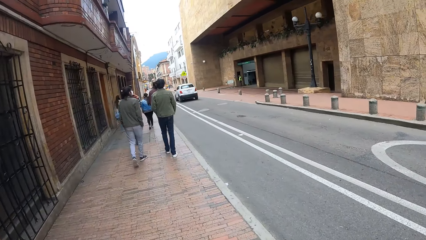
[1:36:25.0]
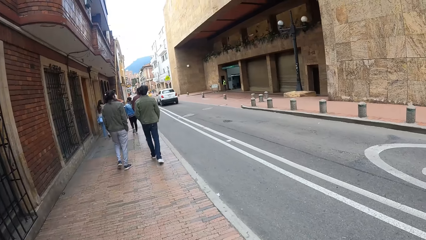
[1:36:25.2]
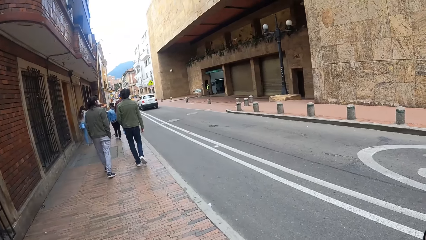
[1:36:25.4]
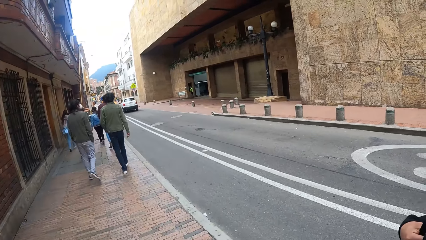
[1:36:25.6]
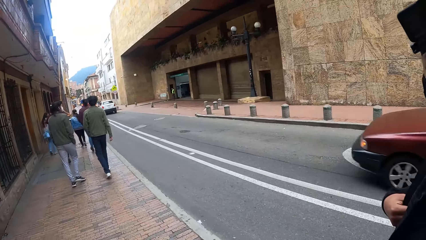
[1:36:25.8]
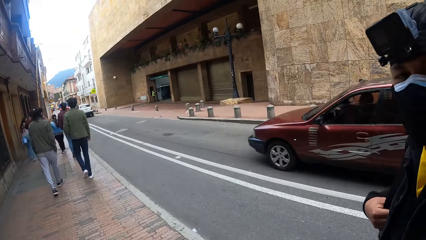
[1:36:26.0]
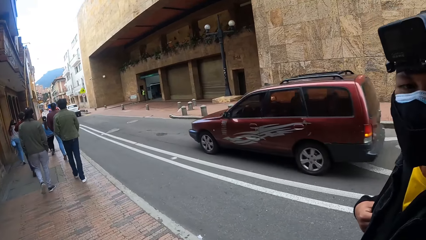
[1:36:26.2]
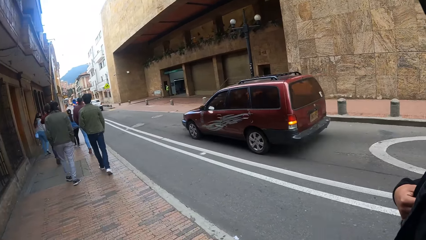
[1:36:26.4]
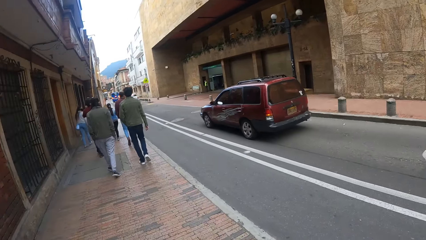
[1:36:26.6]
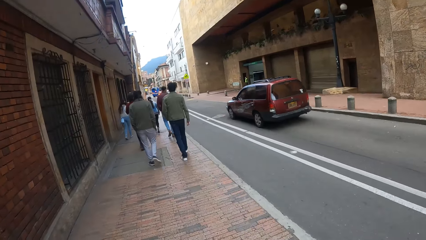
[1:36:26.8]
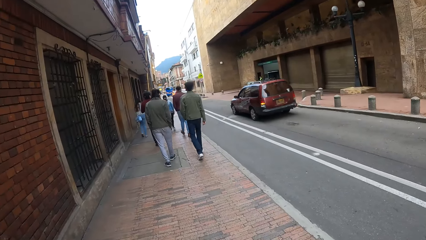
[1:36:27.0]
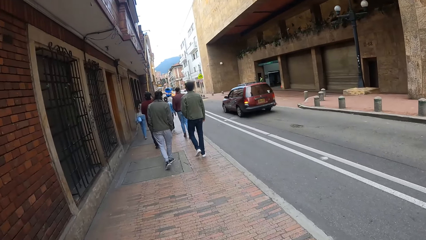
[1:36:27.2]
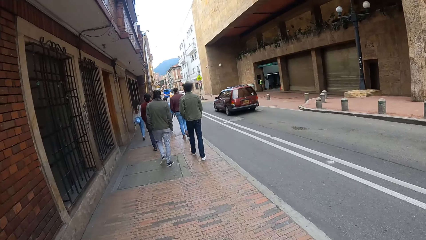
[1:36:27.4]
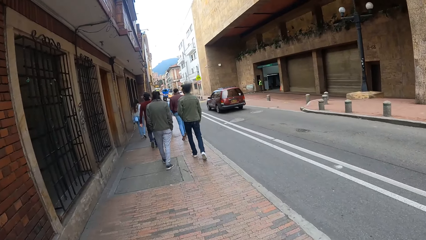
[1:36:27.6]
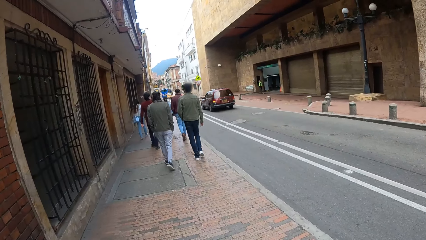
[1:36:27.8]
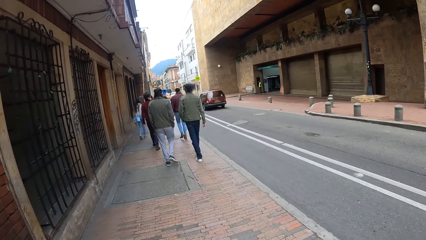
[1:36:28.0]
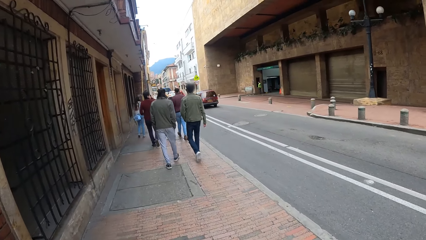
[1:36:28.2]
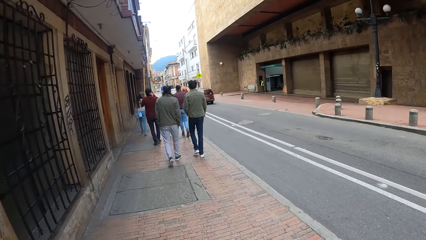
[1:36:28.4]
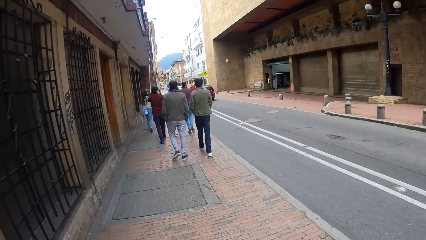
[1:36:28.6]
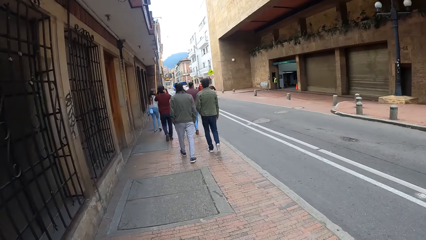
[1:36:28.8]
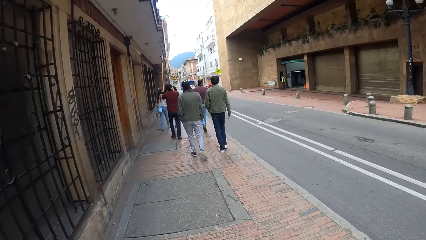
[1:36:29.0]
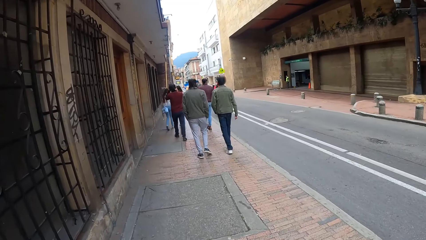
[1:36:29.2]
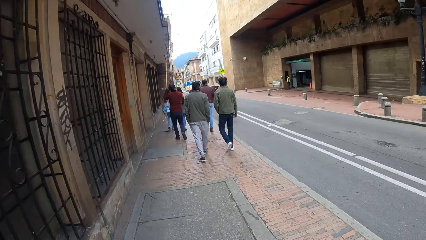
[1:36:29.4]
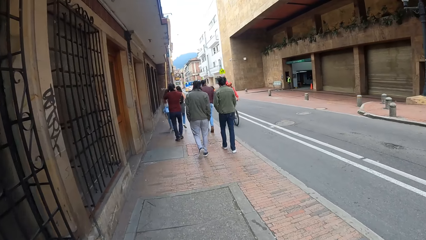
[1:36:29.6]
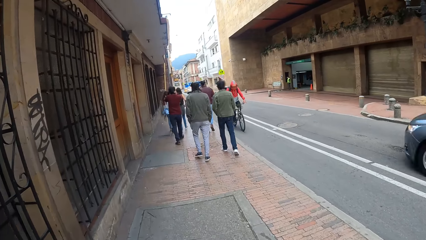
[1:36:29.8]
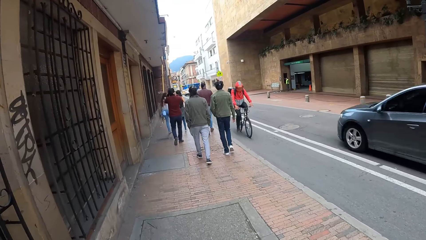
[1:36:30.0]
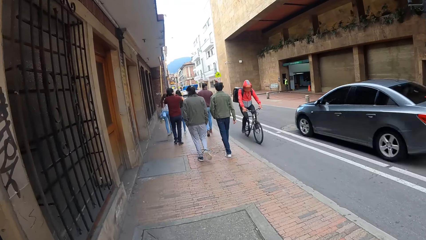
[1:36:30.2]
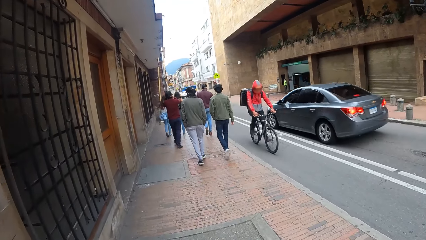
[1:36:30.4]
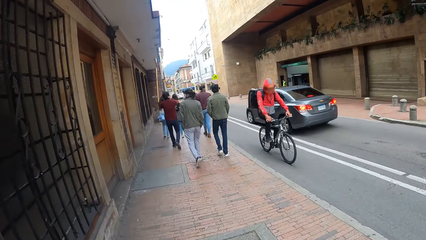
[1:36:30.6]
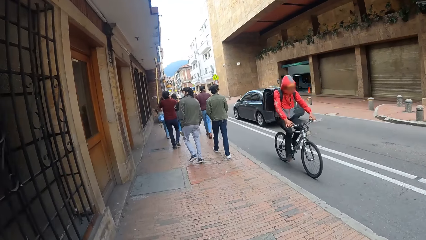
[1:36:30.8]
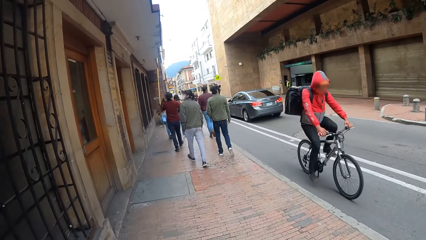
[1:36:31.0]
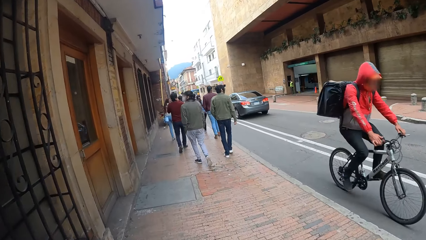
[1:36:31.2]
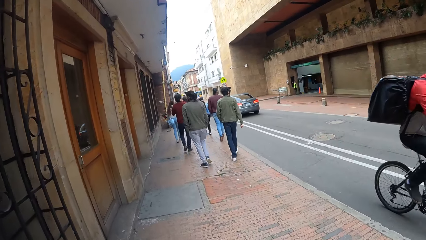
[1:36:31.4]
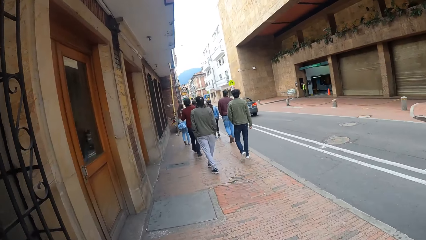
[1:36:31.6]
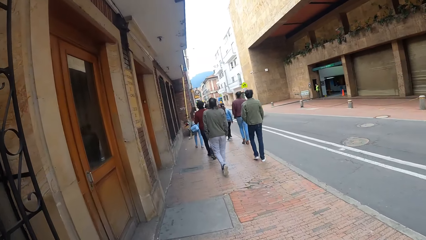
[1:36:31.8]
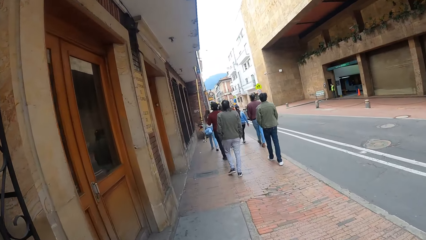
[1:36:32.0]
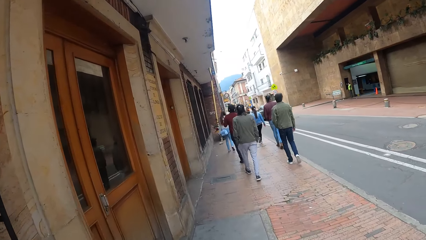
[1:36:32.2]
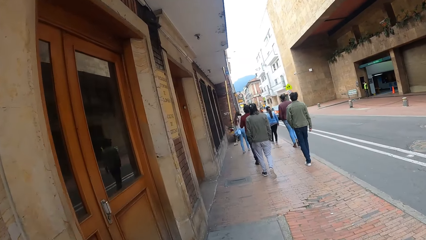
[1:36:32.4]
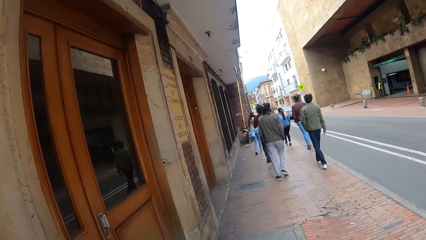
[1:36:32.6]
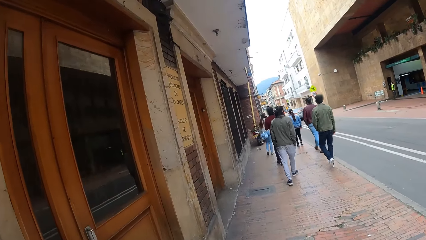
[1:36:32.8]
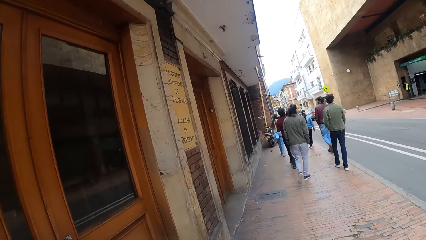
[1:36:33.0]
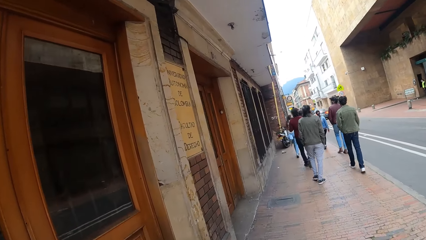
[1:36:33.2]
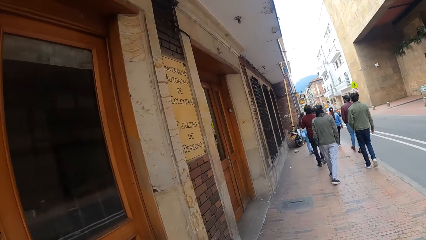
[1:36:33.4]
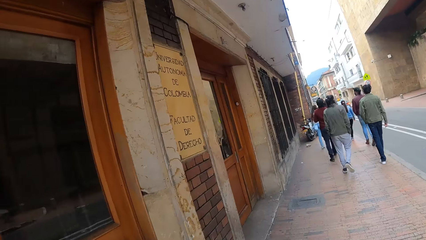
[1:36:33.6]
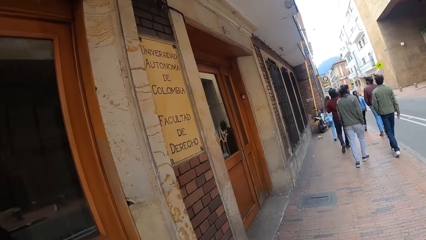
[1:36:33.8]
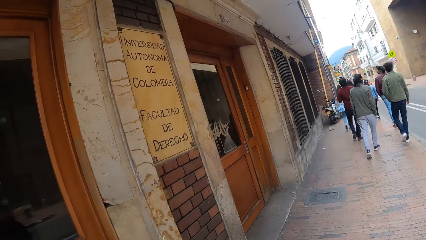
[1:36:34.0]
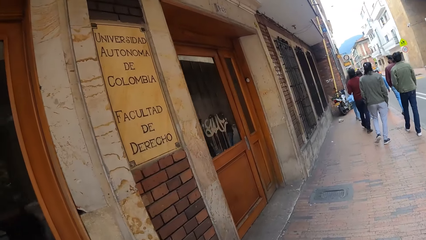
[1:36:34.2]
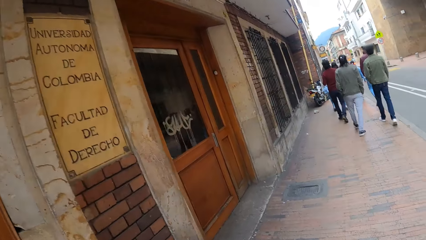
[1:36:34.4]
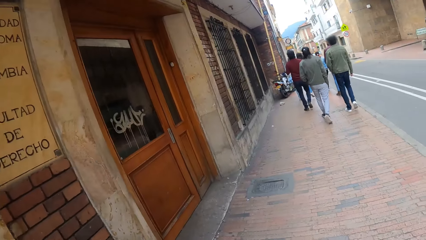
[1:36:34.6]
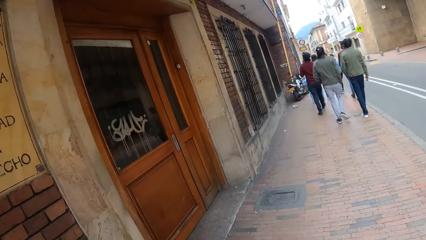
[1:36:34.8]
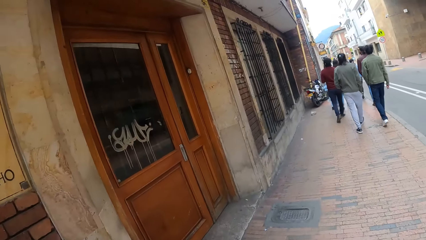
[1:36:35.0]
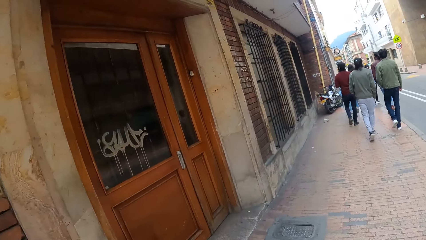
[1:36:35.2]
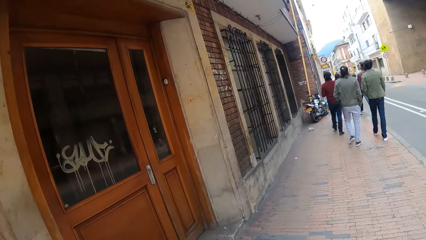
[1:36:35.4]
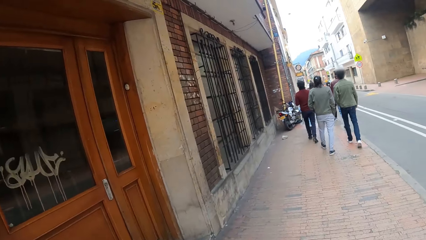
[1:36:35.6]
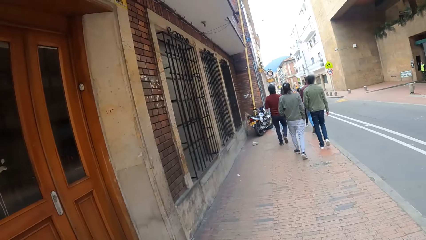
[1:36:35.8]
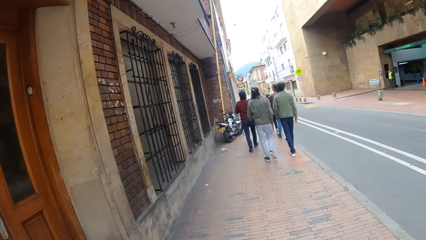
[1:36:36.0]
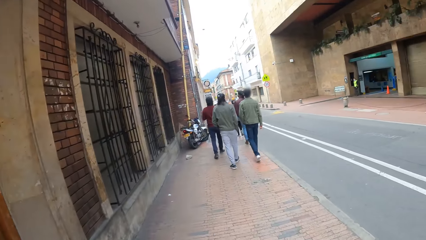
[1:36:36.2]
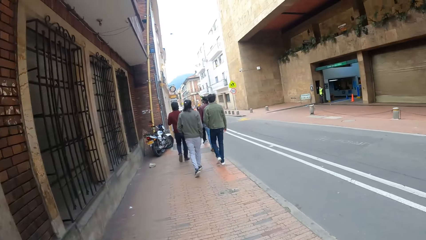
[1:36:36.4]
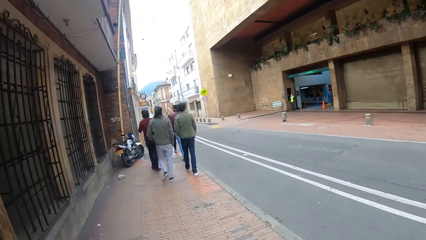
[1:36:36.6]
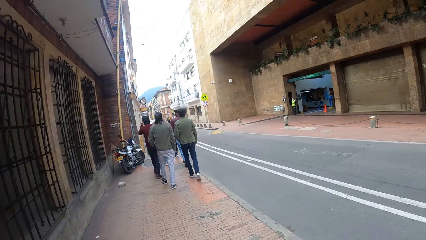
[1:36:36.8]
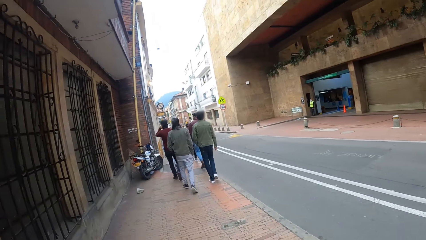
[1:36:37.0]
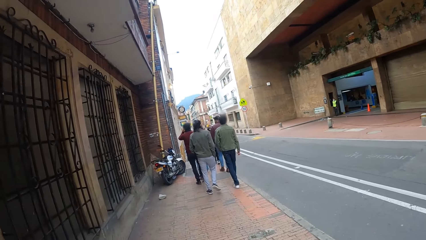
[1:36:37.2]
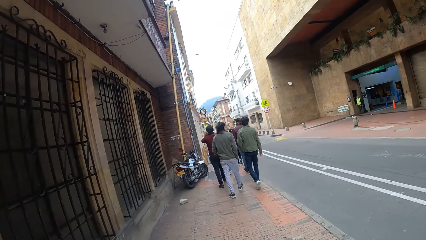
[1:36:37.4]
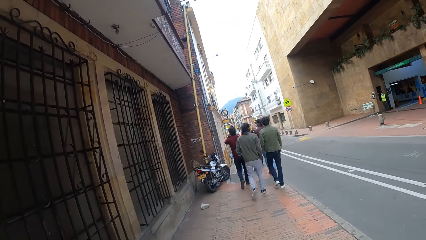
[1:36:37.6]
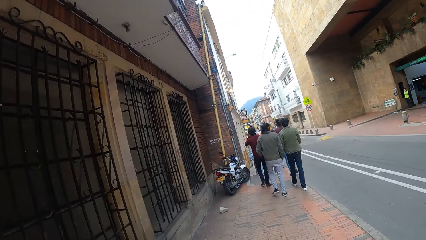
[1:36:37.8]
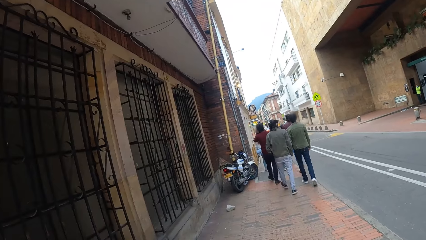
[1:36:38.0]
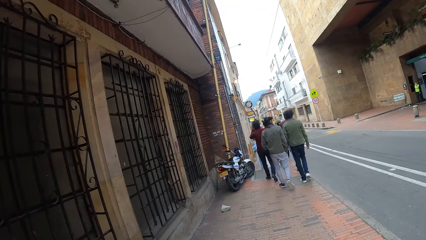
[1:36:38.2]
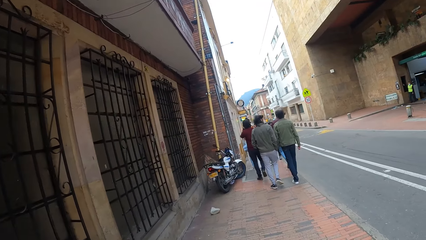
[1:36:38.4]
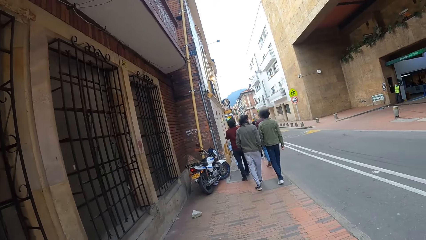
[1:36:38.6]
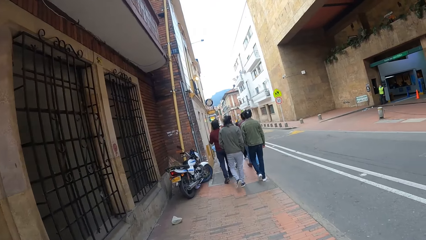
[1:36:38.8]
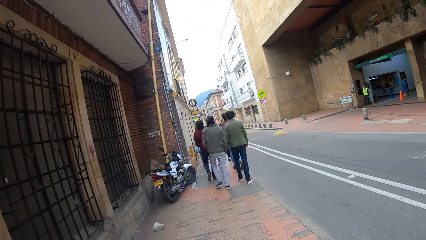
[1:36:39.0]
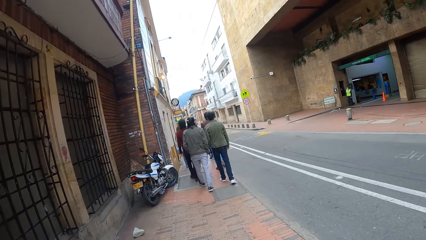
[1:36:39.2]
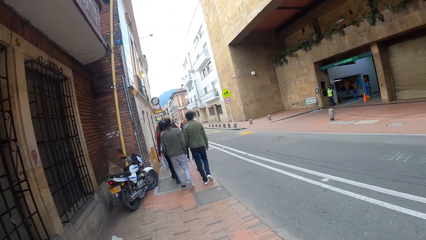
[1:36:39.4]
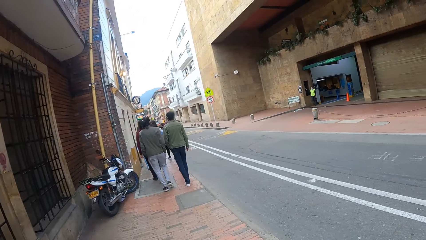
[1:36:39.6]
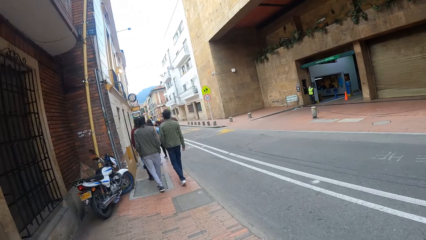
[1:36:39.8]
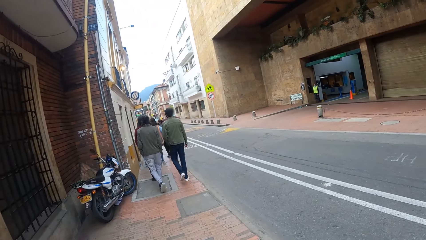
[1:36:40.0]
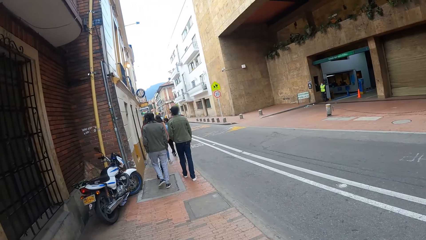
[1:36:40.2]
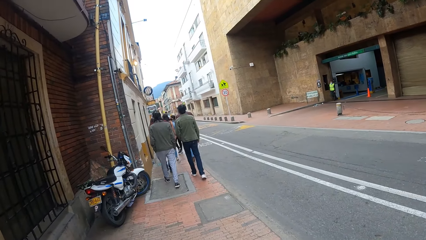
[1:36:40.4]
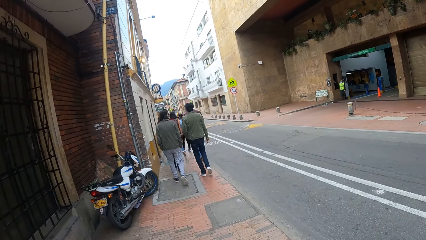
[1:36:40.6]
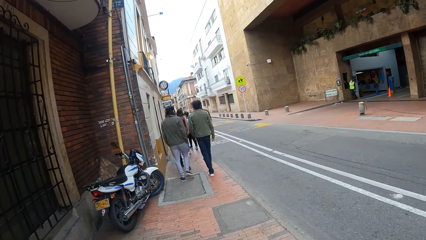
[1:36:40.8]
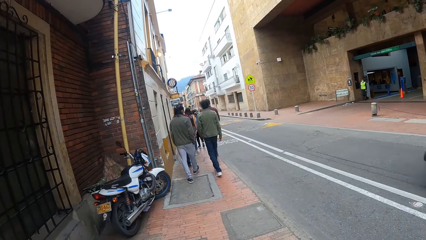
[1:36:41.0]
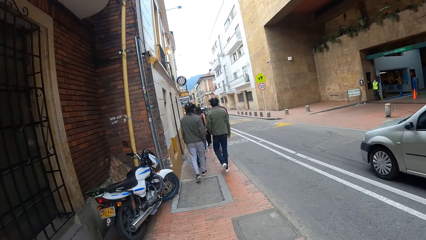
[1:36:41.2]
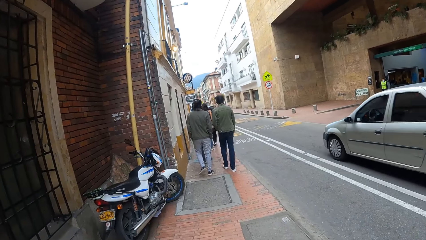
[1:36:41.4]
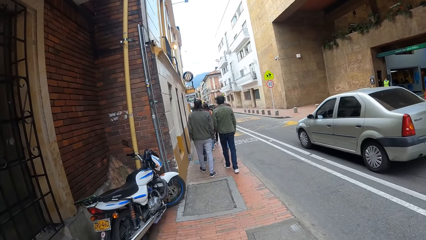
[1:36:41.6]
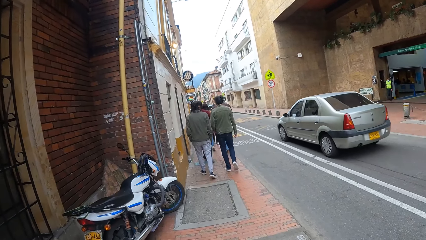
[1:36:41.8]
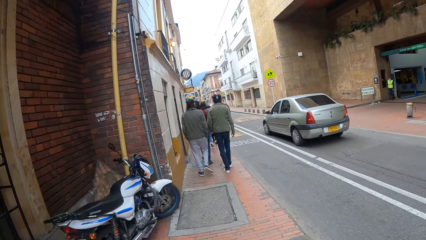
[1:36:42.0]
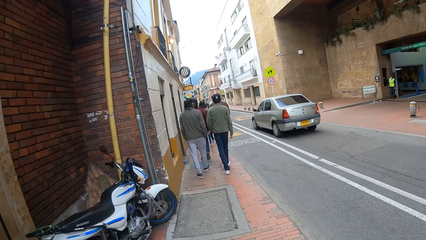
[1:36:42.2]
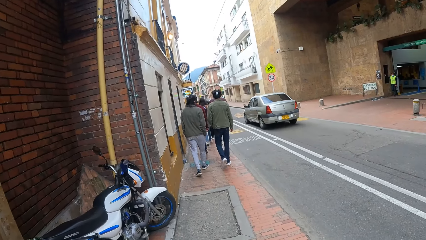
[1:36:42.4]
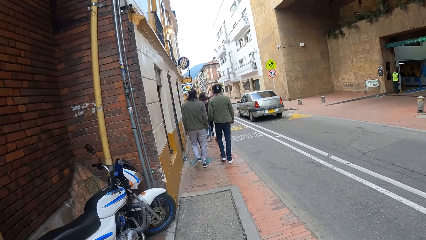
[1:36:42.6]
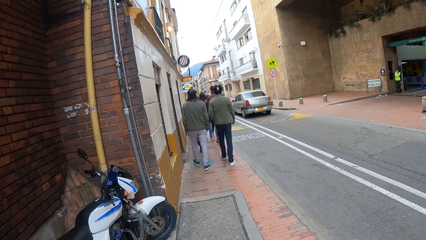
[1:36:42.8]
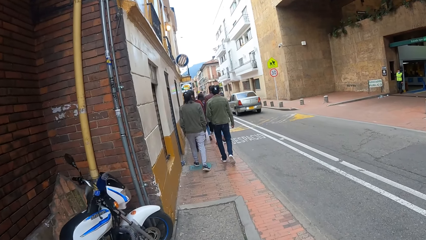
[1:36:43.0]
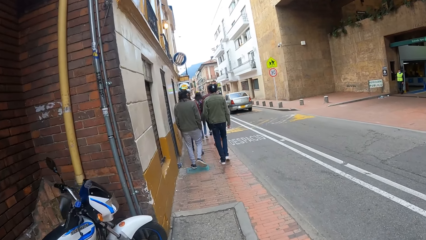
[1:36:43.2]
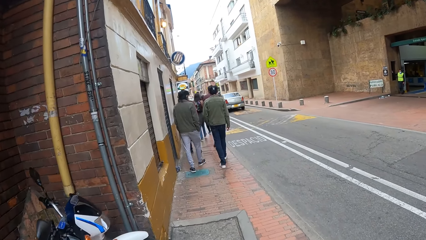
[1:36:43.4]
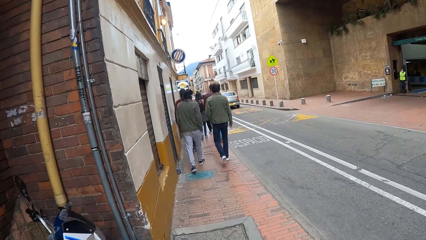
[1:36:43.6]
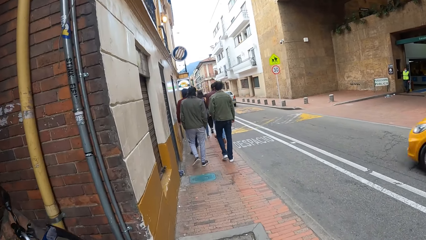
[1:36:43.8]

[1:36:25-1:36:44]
A wine car drives past the camera wearer. The camera wearer looks at a man and walks on a pavement. An ash car drives past the camera wearer. The camera wearer looks at writings on a wall and walks on the pavement. They look at a parked motorbike. A silver car drives past the camera wearer.
